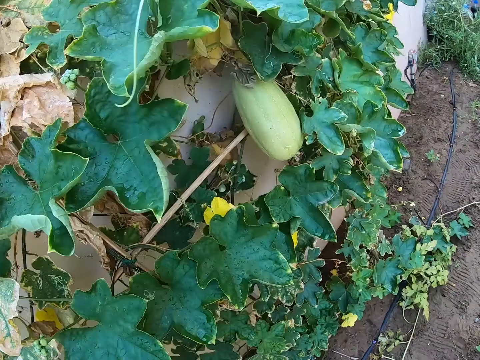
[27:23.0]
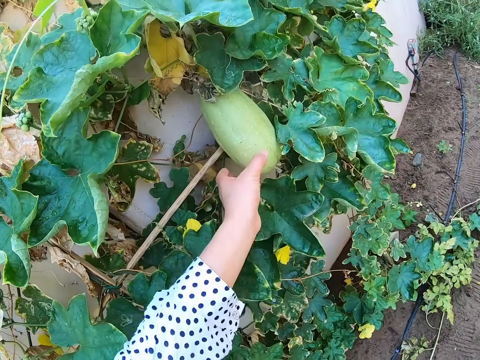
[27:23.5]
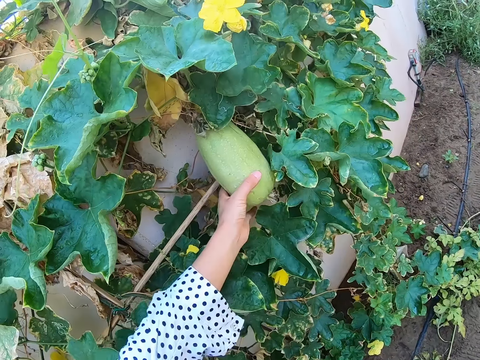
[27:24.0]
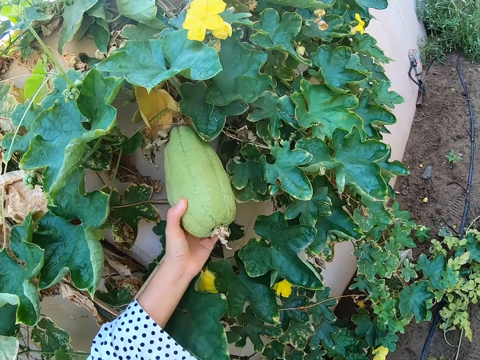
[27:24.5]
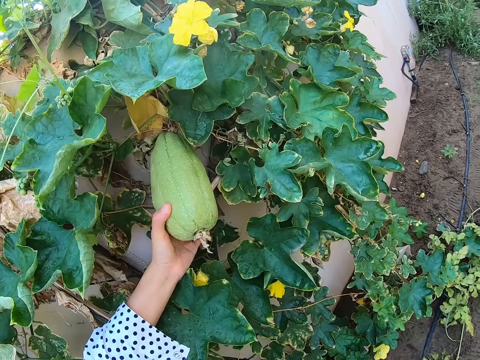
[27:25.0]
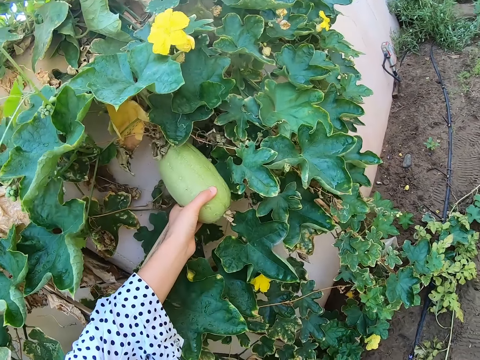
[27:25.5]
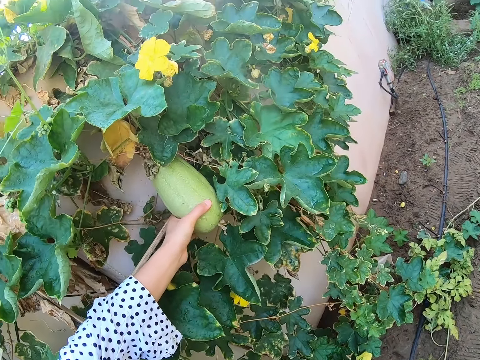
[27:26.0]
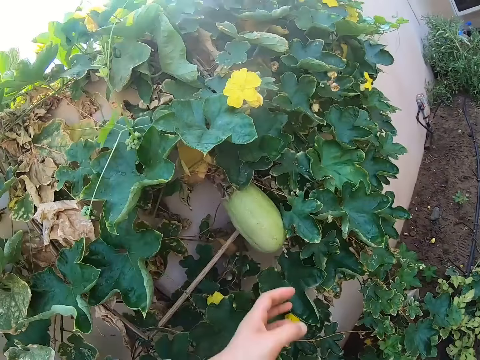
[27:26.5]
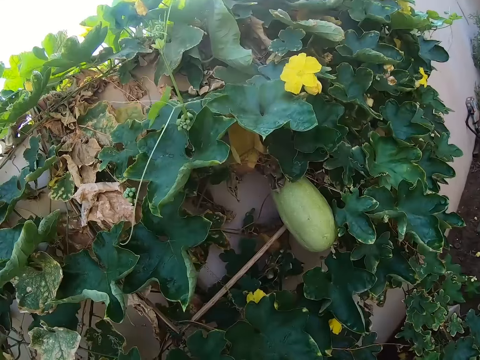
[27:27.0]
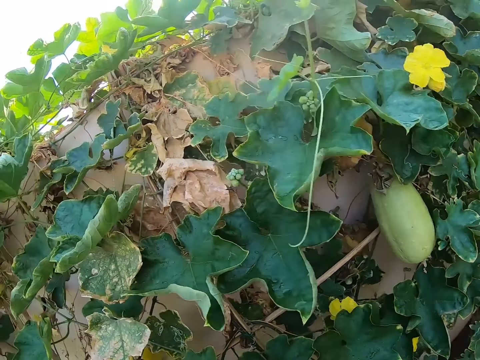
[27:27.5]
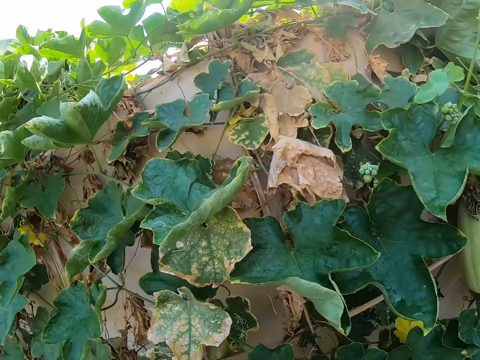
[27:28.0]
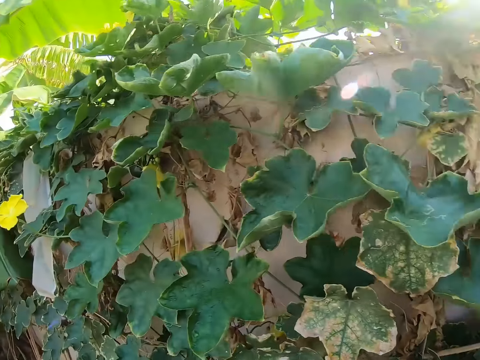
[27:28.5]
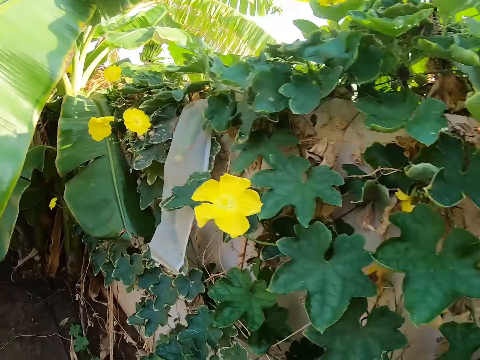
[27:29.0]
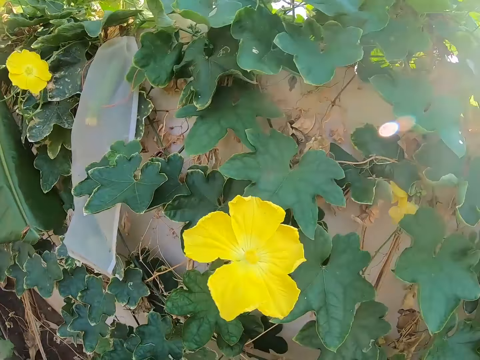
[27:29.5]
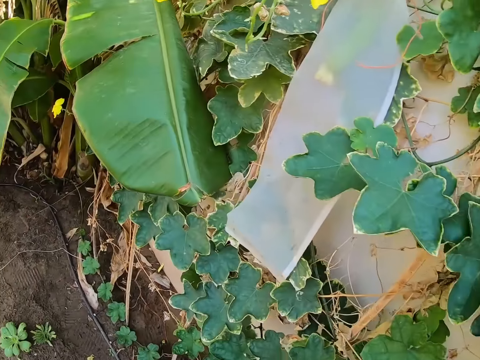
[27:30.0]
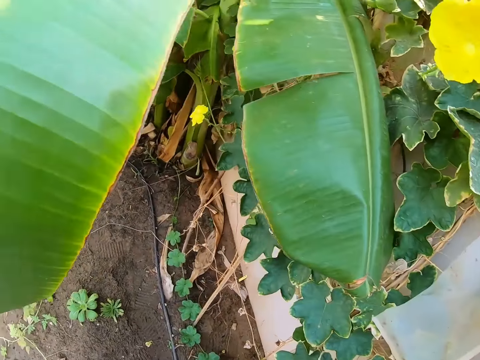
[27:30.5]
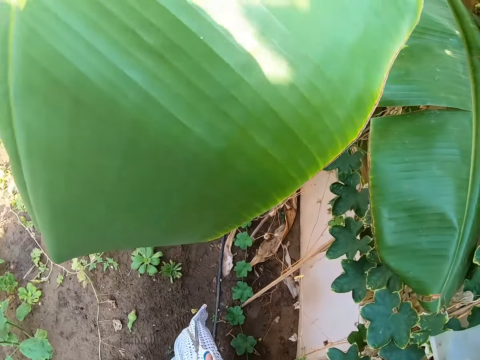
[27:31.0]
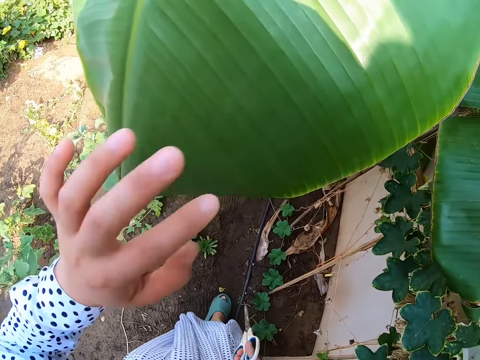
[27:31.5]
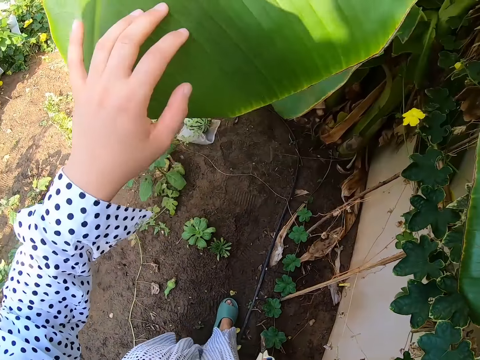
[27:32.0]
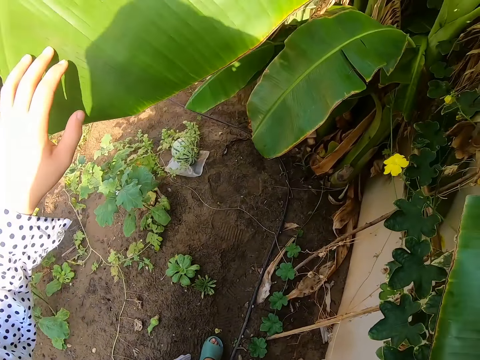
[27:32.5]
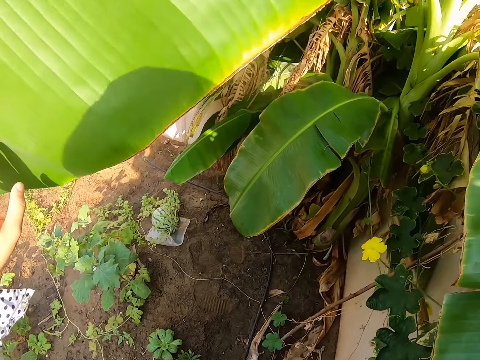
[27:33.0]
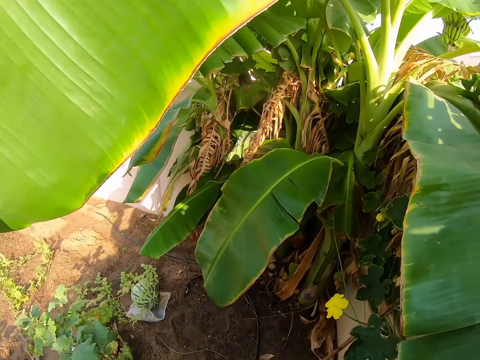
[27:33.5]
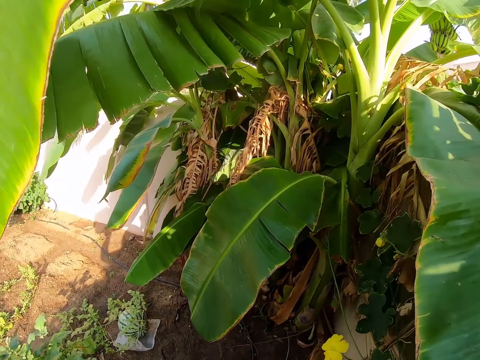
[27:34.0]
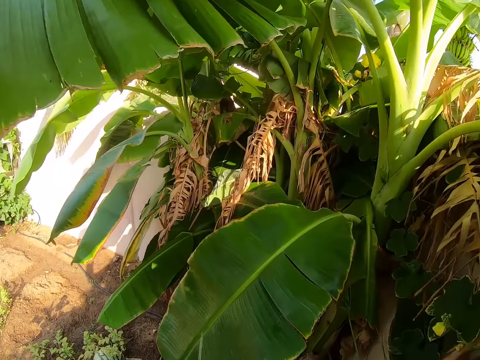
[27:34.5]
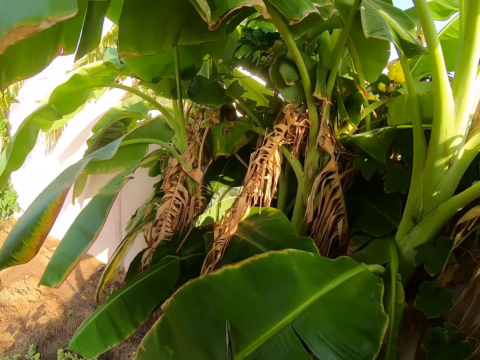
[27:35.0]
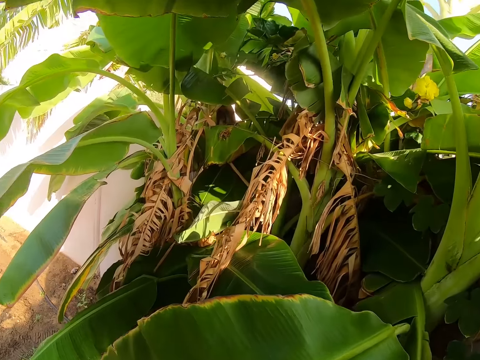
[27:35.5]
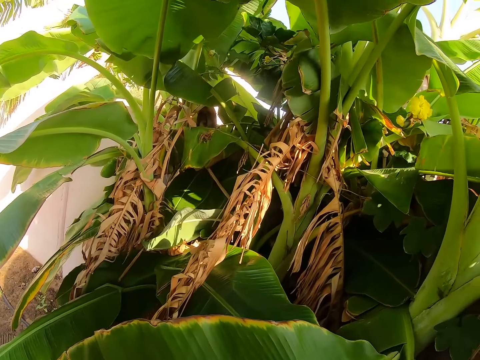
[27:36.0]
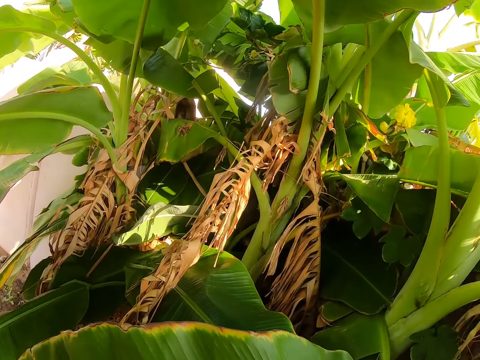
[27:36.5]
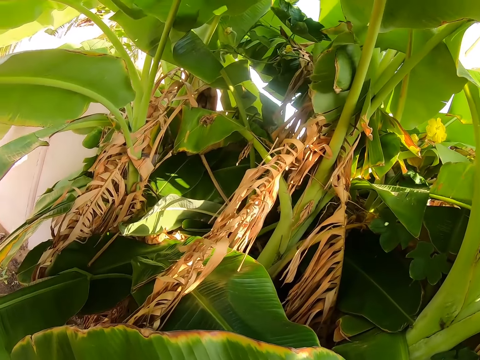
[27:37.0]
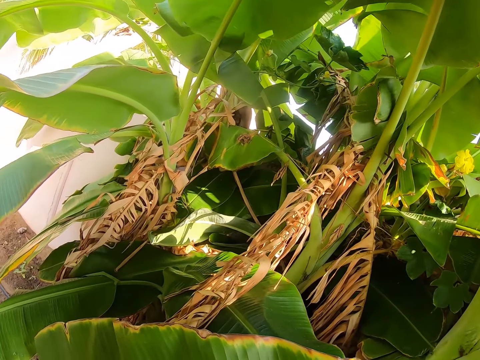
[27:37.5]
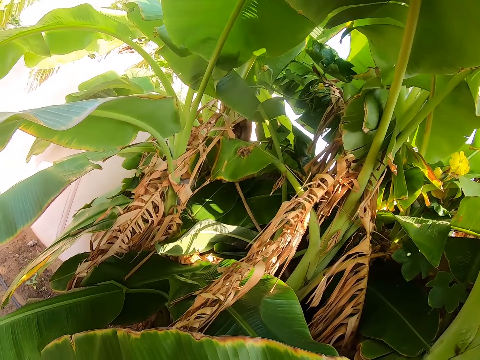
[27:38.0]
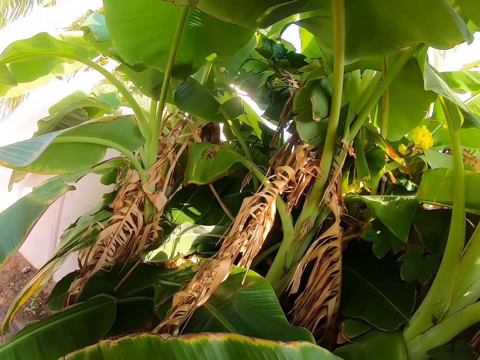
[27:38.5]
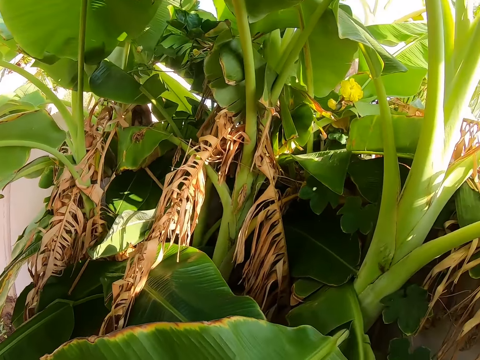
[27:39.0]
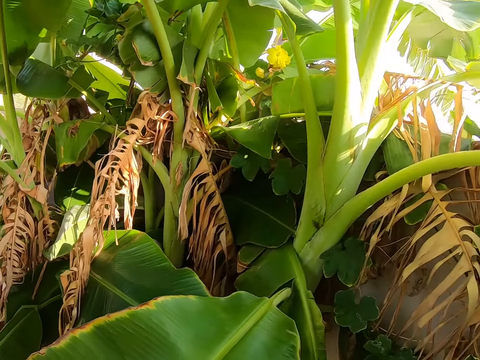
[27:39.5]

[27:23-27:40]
The camera wearer holds a fruit. They touch part of a plant. They look around. They hold a leaf. They touch the leaf of the plant. They look around.

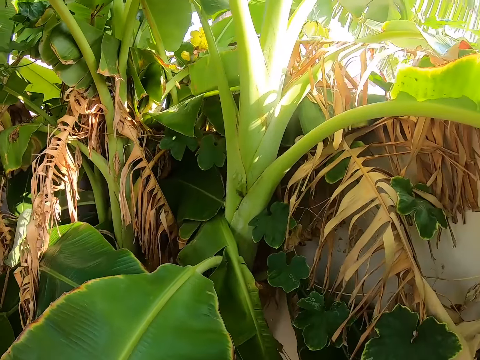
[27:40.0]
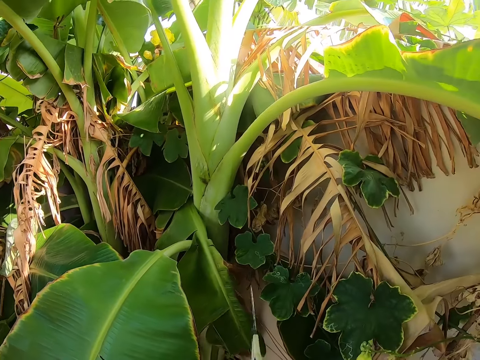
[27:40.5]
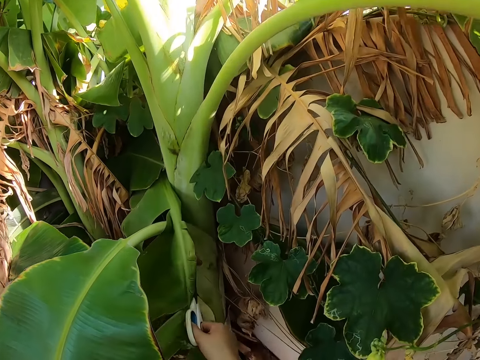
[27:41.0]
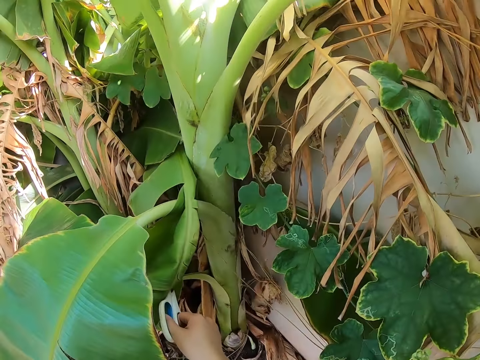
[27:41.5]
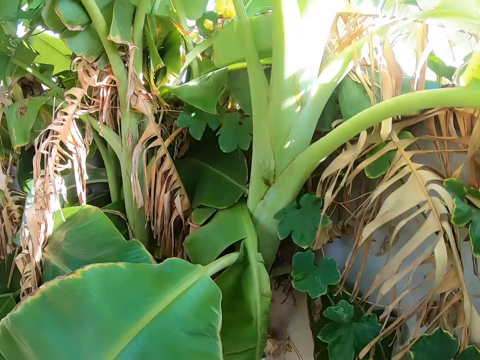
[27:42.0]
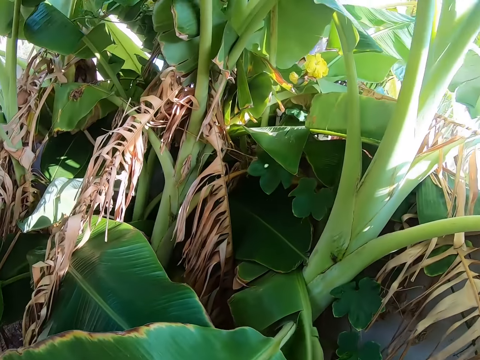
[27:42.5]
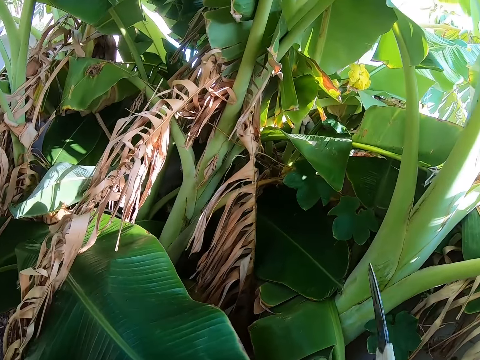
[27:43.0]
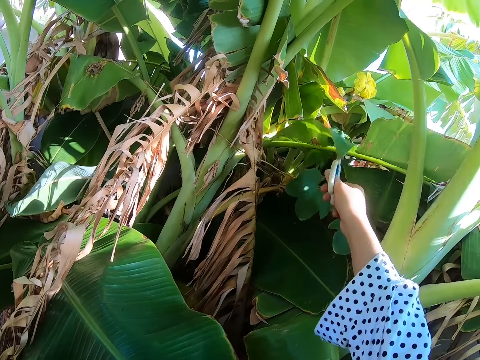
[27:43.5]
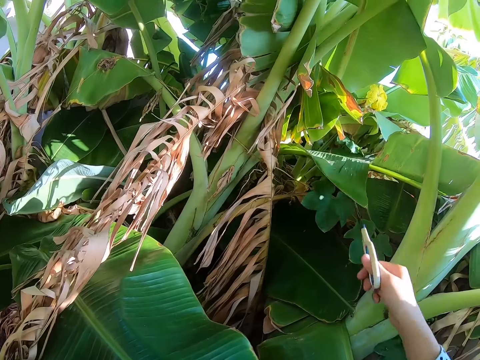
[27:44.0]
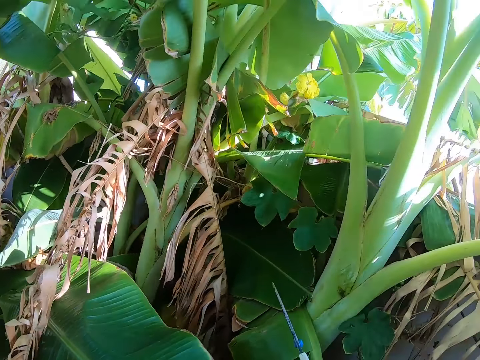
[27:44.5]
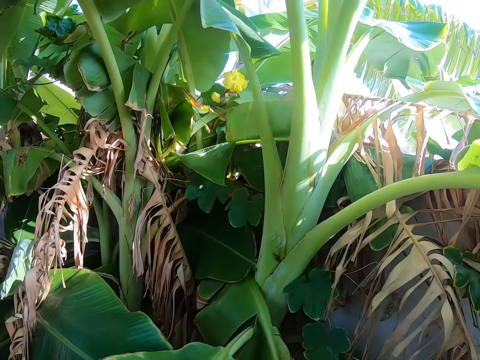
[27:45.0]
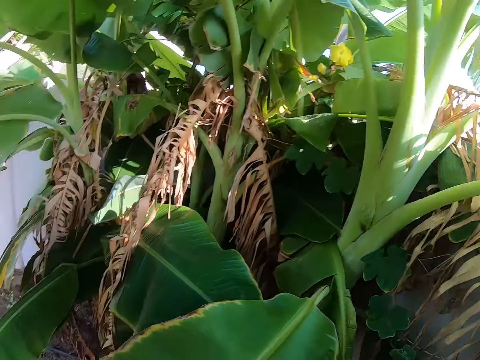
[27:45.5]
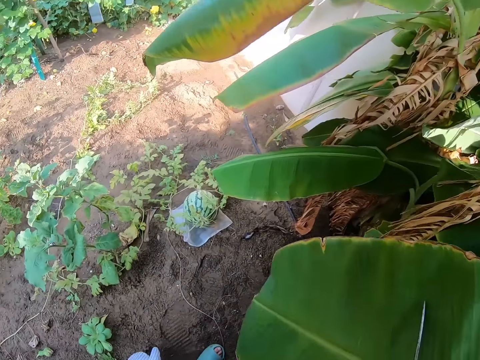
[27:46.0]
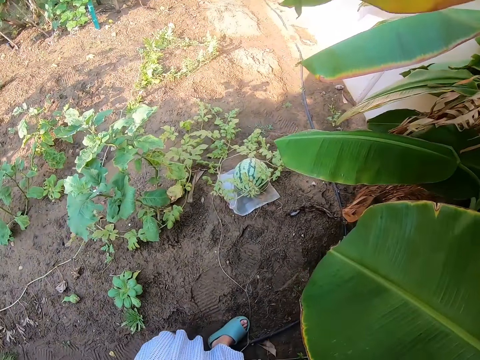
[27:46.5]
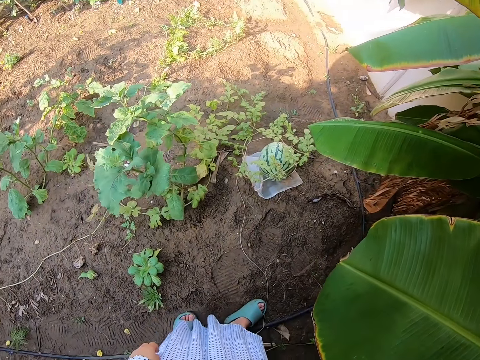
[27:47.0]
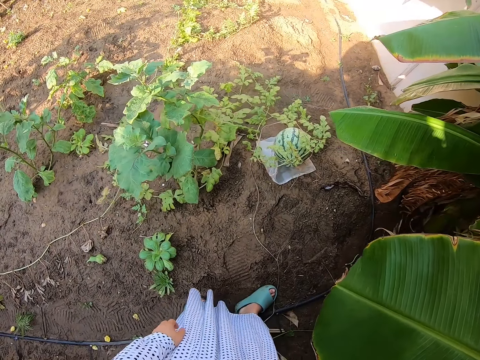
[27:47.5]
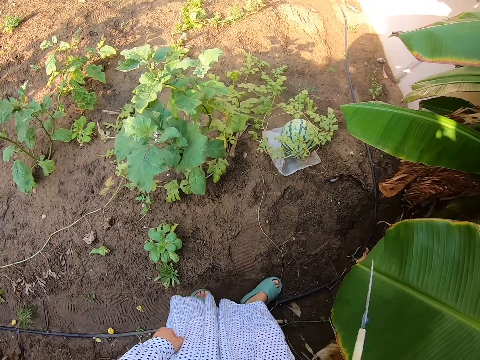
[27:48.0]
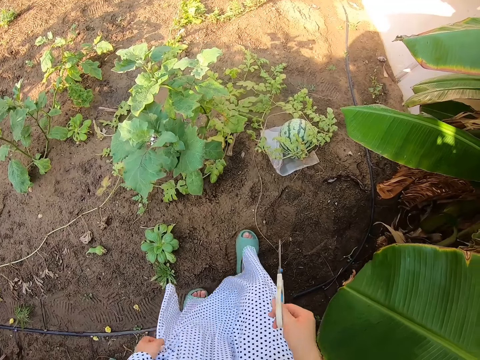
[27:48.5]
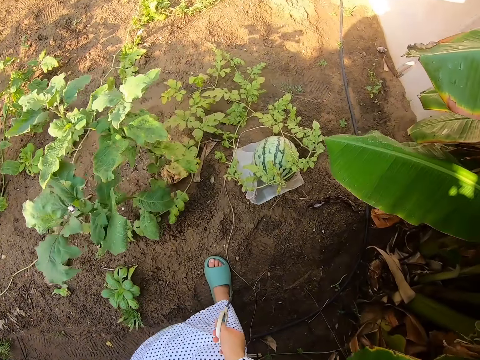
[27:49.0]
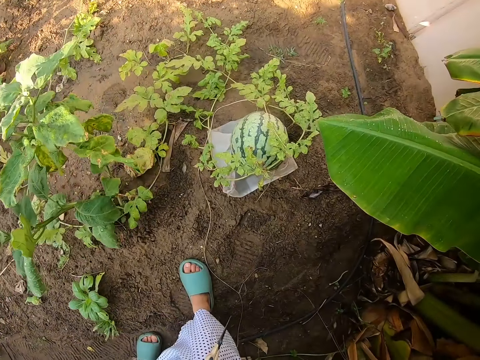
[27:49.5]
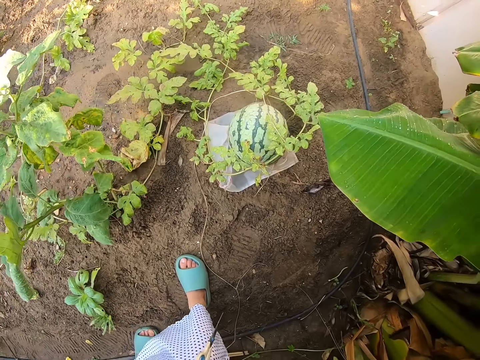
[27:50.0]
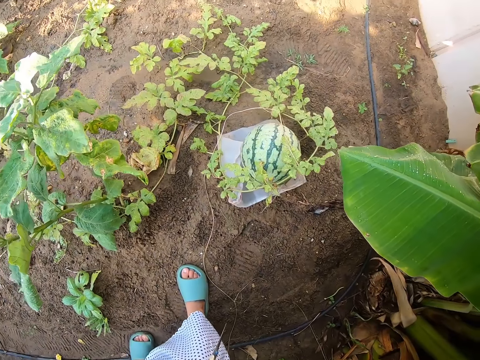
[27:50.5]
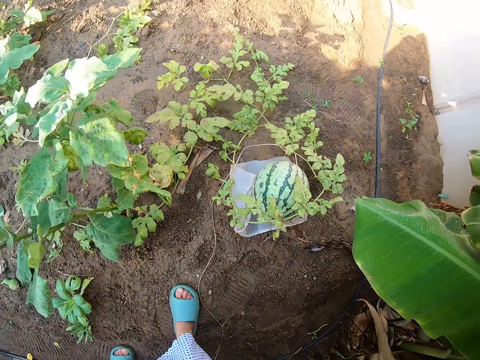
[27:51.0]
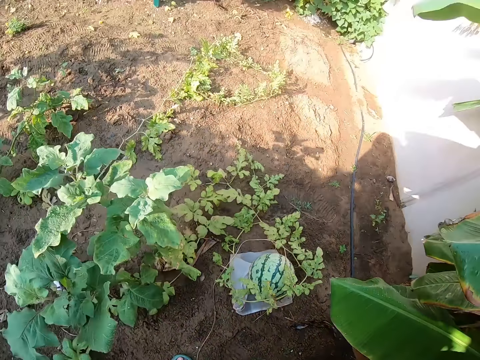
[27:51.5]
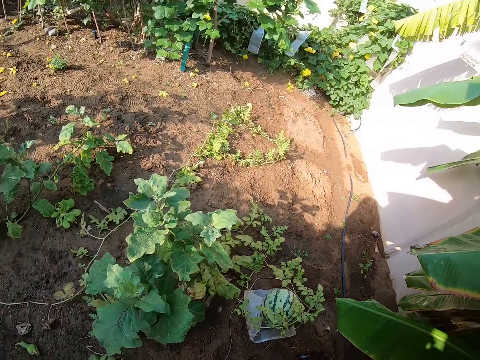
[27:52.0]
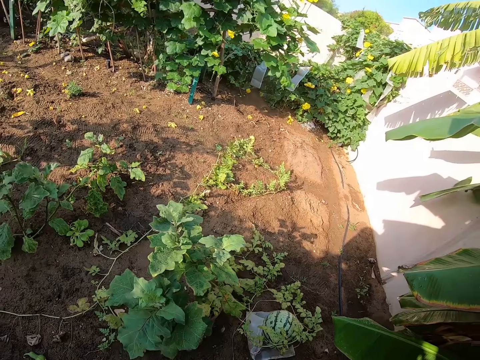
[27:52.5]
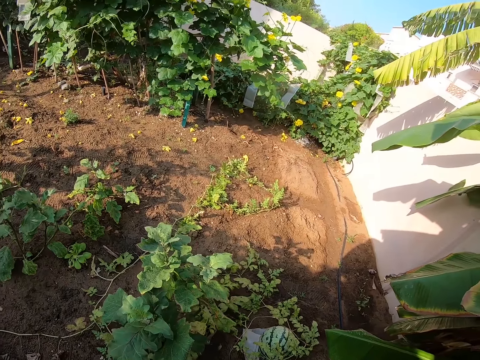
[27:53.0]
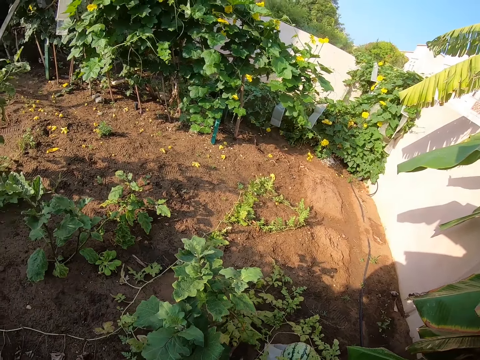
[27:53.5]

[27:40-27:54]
The camera wearer pushes the leaf with the scissors. They look around.
